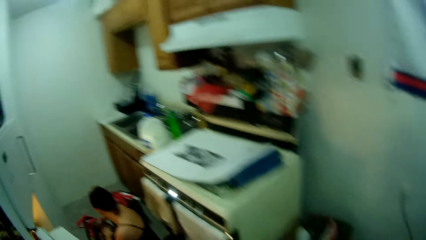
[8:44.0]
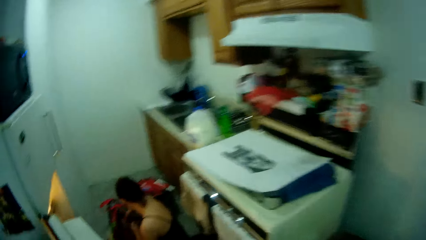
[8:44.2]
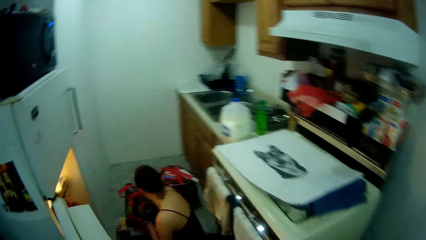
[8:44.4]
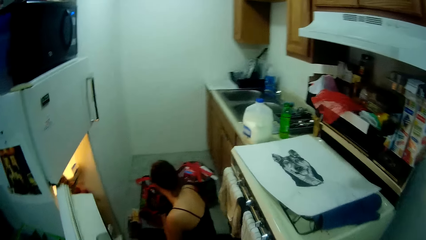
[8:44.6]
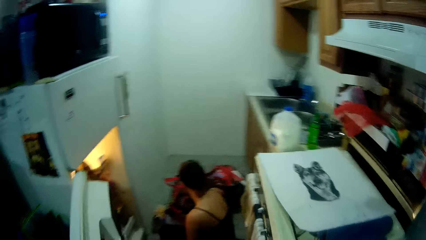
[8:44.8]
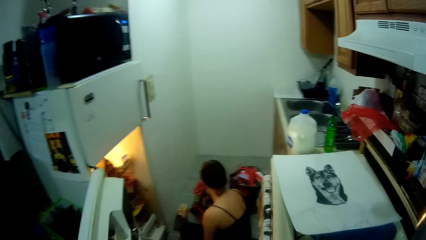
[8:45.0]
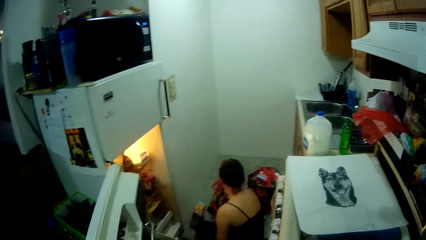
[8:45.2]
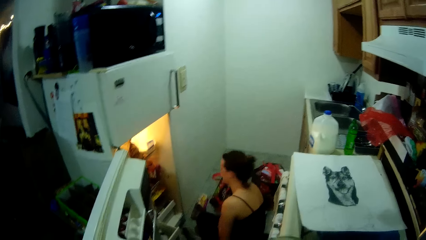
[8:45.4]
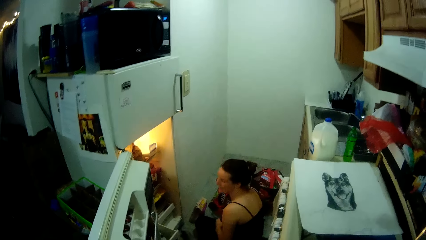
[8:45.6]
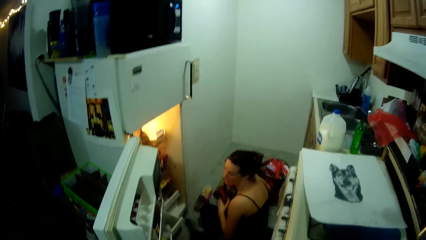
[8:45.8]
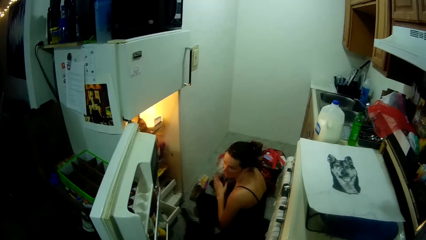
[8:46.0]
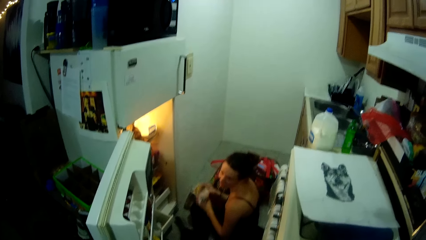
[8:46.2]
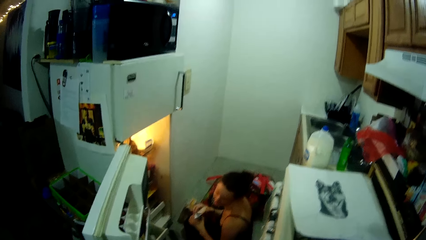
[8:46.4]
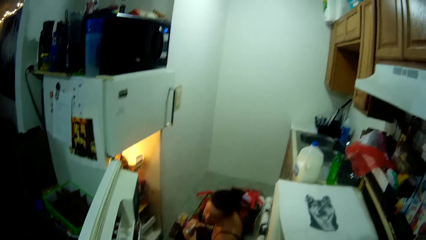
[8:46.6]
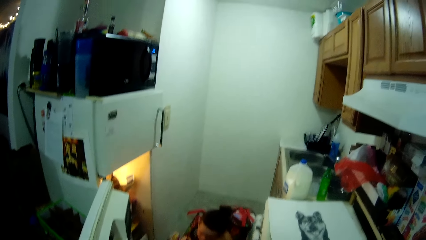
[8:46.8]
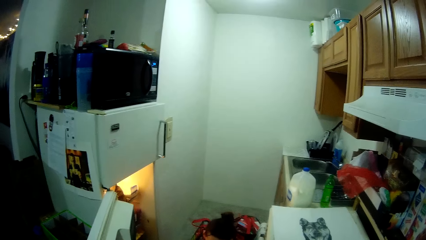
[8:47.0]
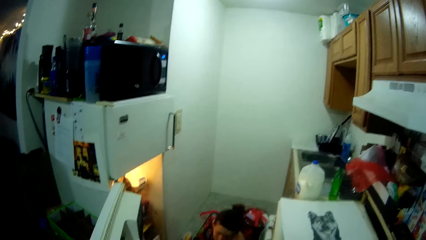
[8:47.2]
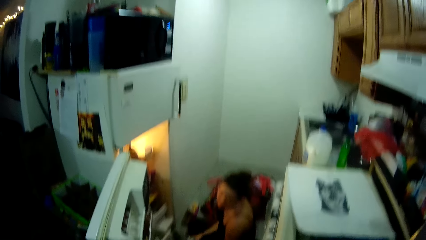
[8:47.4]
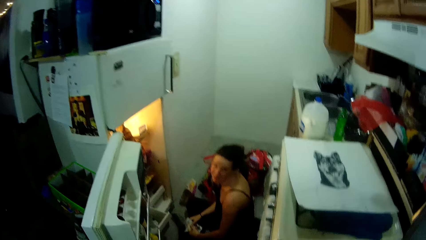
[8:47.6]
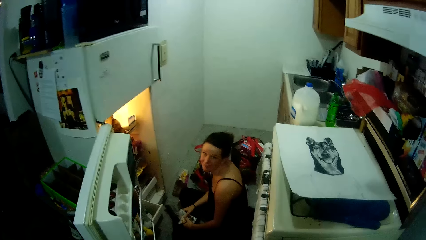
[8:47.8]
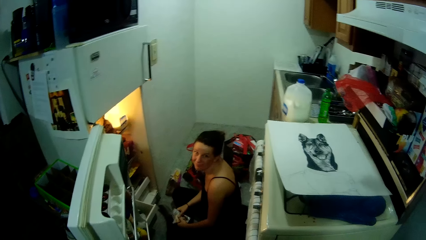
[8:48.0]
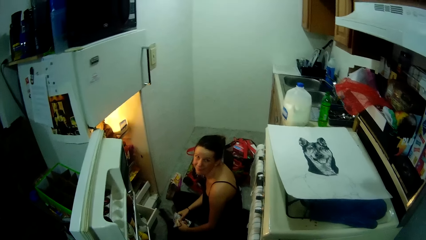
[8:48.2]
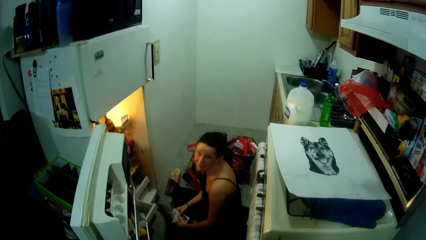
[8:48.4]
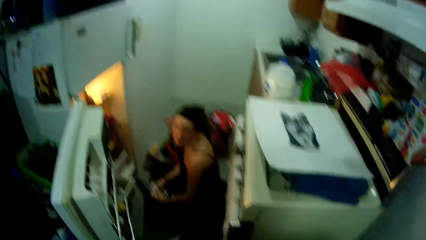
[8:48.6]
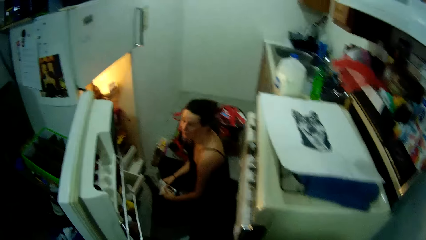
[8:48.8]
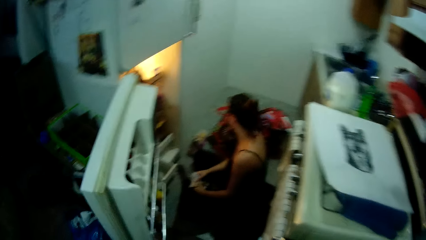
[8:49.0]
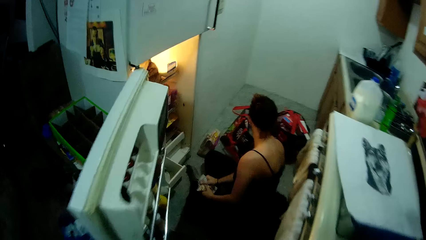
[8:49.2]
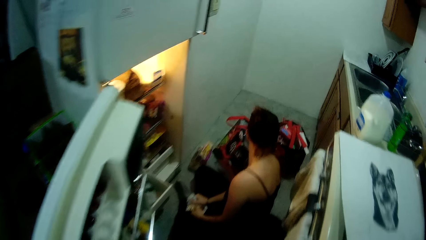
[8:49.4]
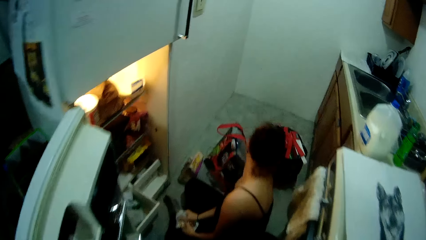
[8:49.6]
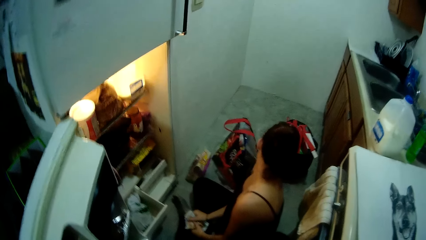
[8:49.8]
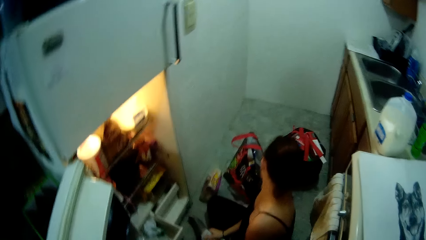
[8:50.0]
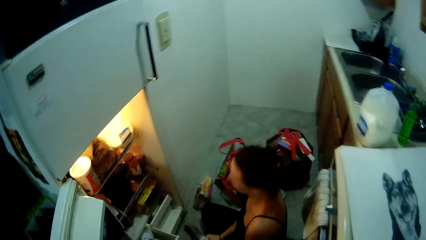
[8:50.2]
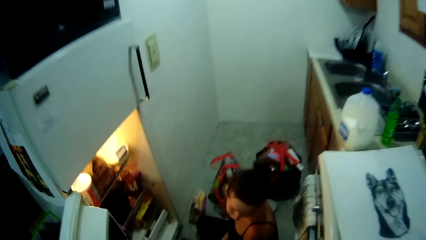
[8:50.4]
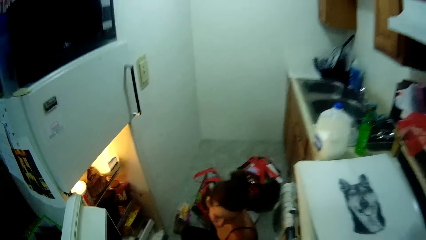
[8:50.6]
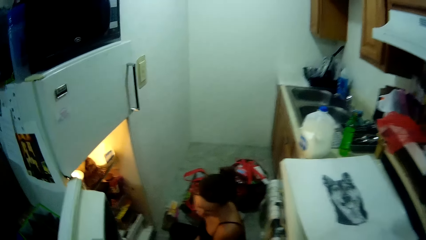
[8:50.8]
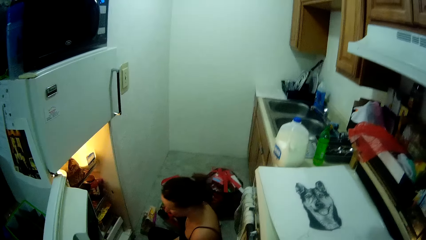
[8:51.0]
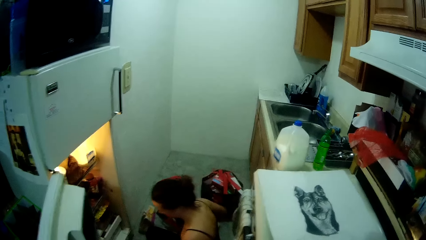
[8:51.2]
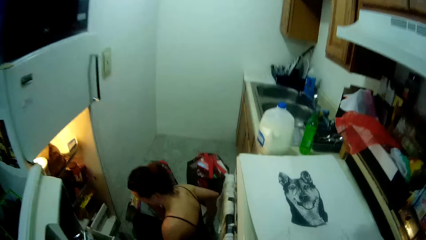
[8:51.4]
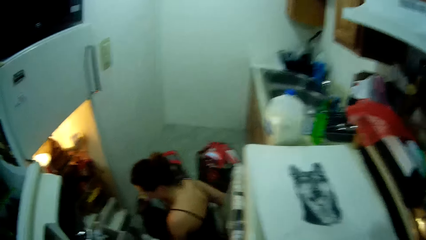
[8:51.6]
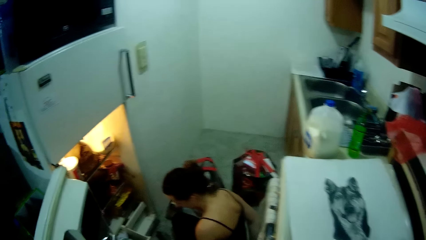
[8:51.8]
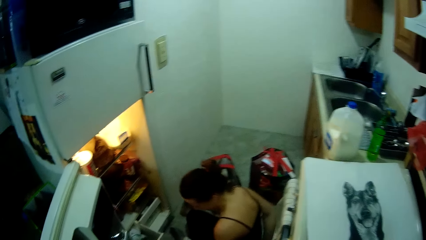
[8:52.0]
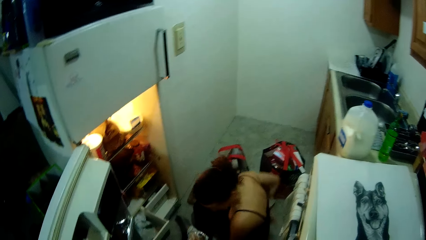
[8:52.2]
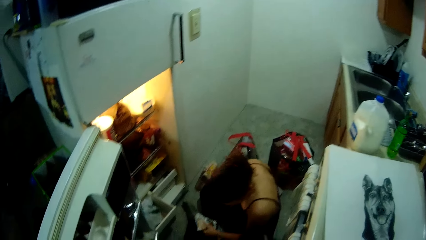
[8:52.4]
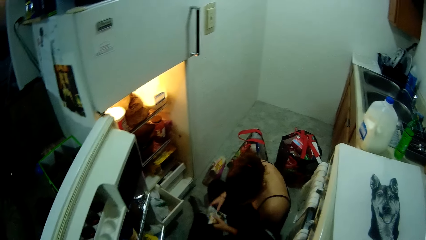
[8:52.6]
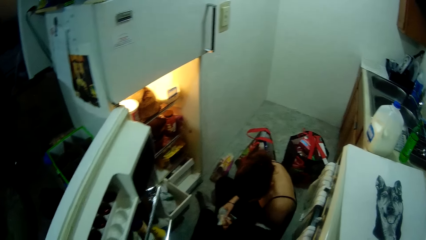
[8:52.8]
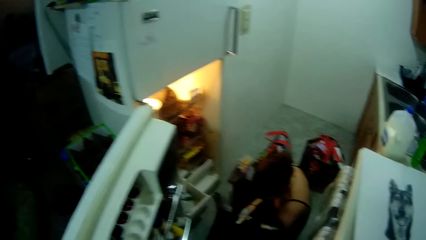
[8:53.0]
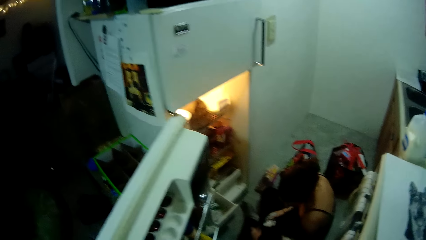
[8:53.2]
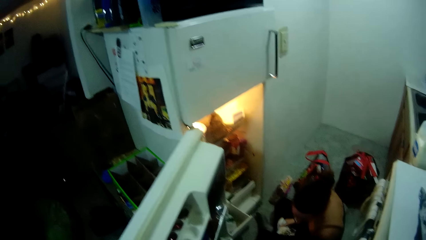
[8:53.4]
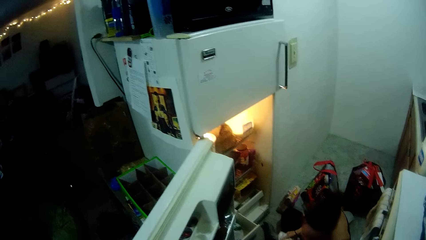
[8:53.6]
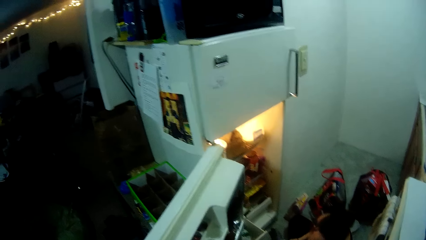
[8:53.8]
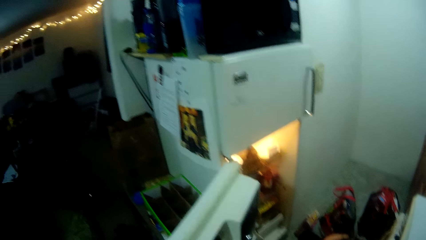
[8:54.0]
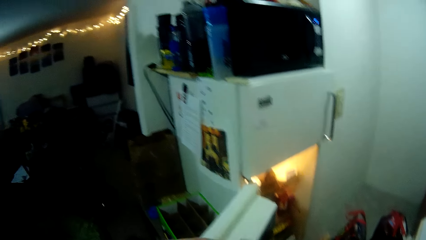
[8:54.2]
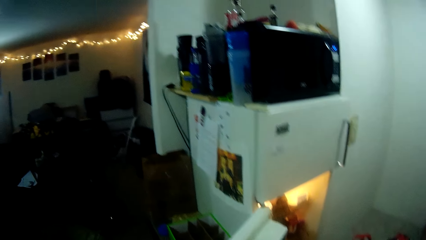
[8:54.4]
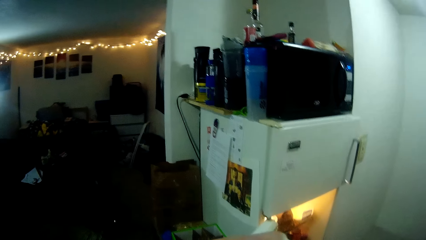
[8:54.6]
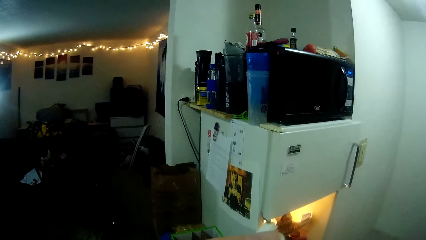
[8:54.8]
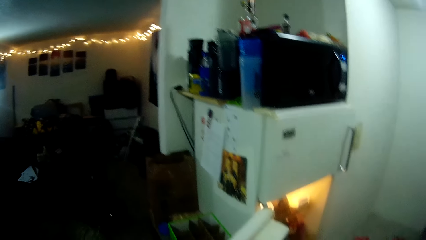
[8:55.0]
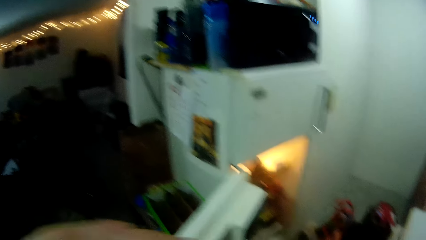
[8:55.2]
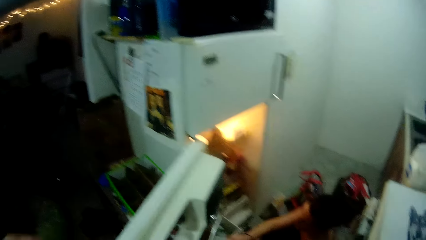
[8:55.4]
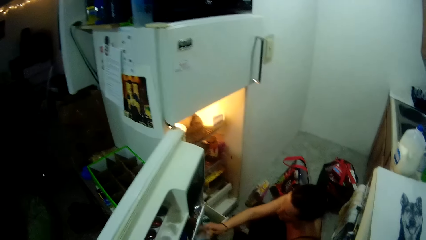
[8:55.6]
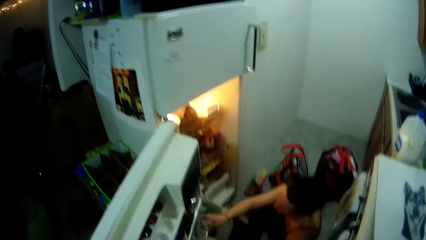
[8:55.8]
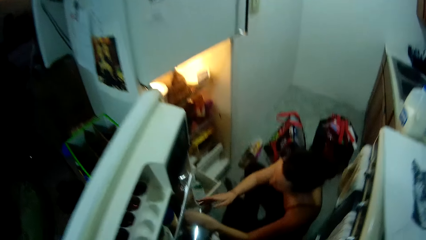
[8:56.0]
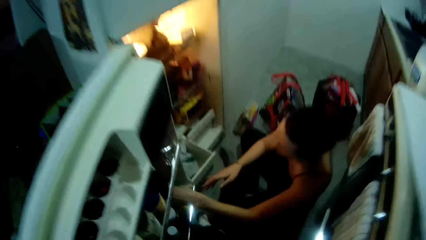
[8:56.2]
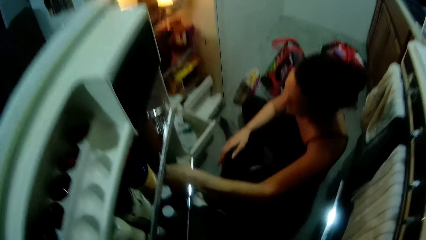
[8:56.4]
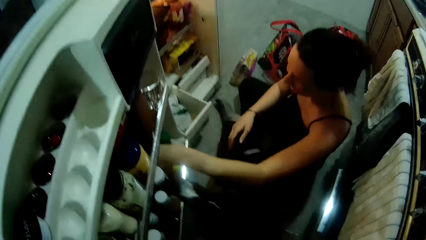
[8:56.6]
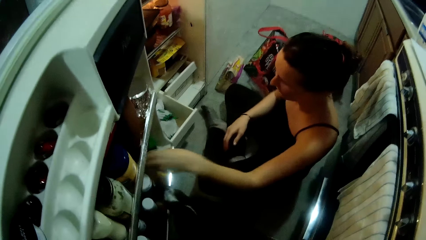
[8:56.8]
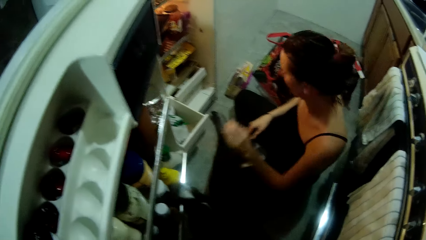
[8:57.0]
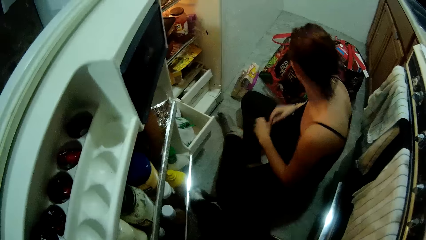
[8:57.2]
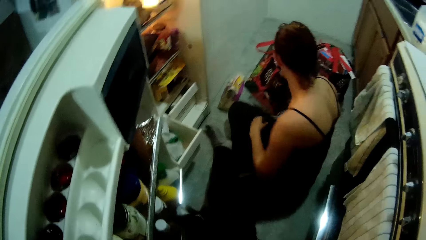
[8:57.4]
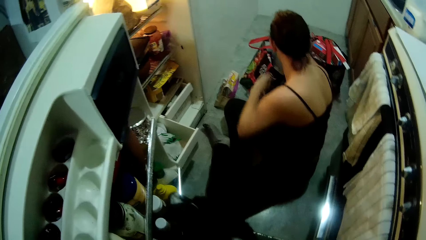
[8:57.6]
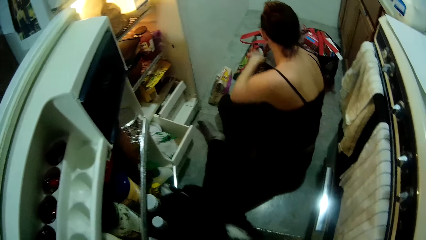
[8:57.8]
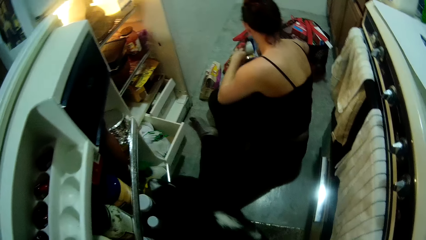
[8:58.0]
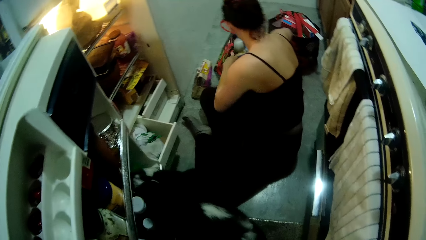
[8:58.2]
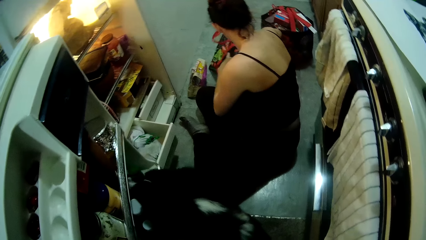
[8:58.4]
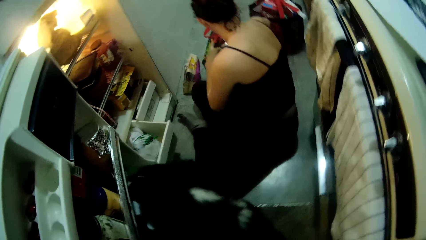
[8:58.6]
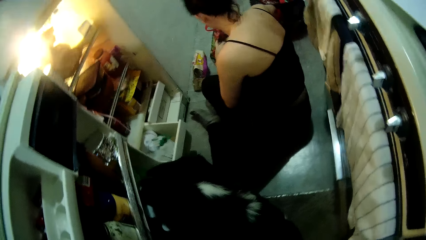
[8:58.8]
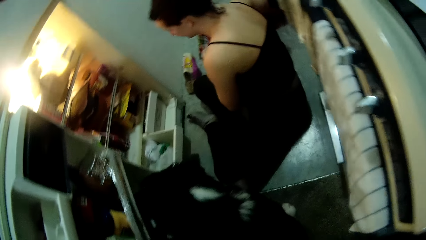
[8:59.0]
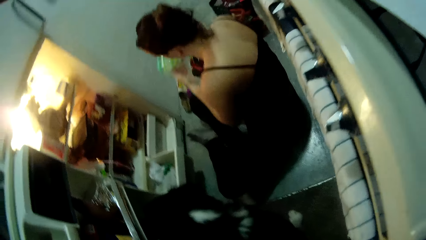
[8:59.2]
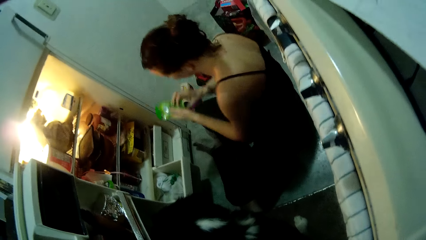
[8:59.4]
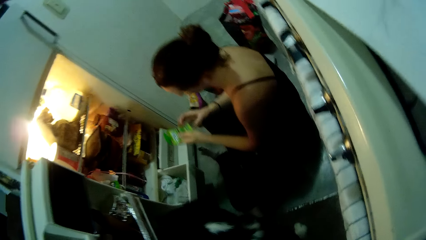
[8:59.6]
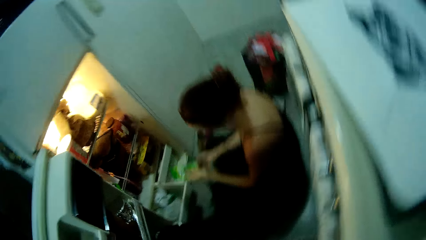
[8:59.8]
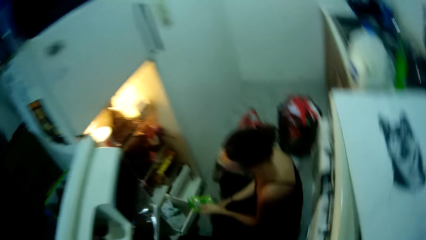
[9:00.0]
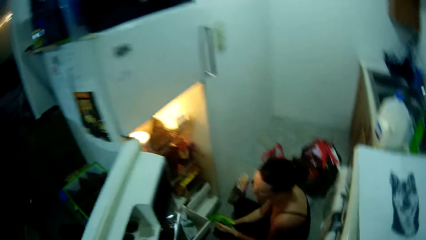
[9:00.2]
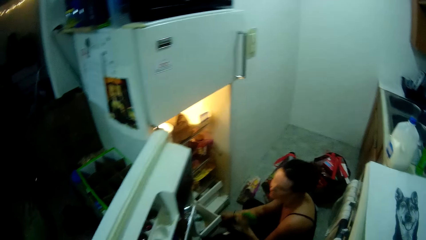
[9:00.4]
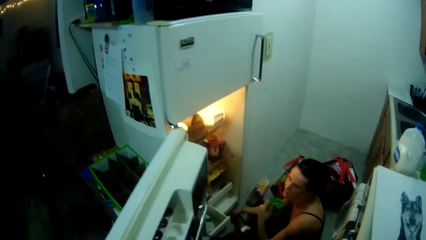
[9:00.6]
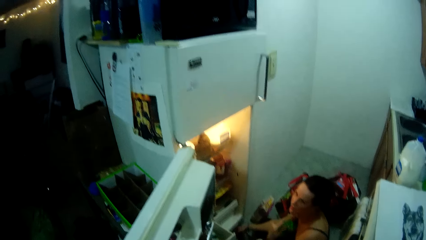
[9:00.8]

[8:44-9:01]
A lady sits on the floor next to the fridge. The camera wearer looks around the house. The lady places groceries into the fridge.
